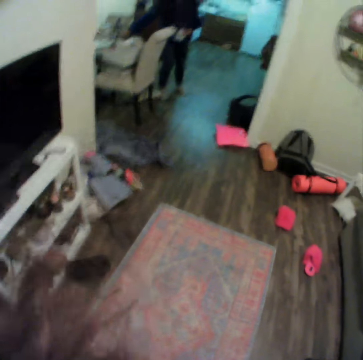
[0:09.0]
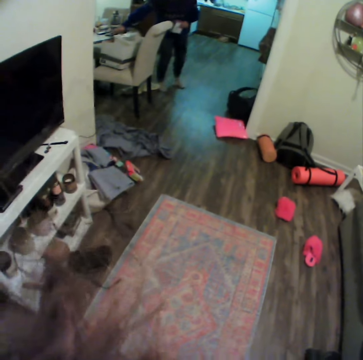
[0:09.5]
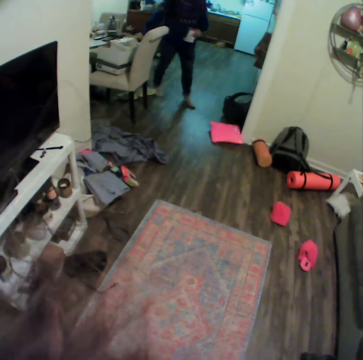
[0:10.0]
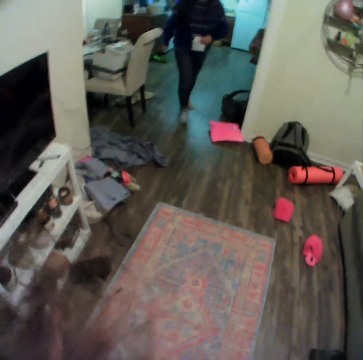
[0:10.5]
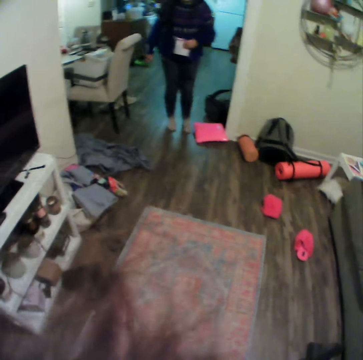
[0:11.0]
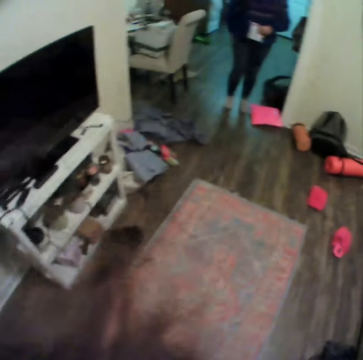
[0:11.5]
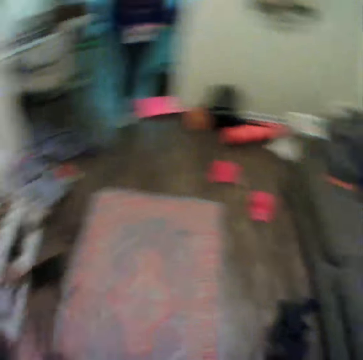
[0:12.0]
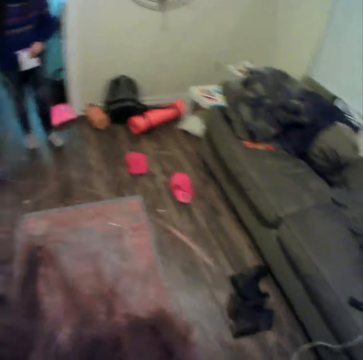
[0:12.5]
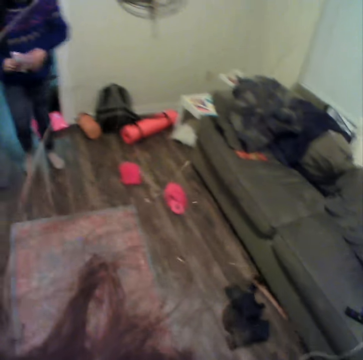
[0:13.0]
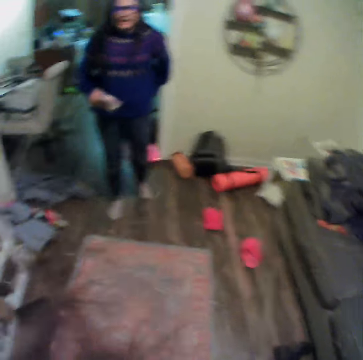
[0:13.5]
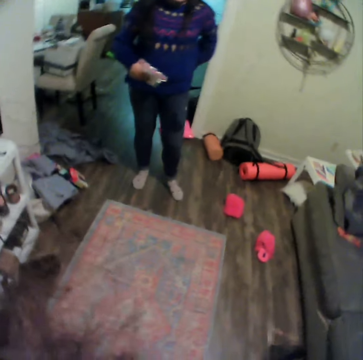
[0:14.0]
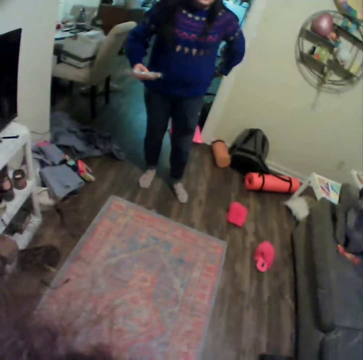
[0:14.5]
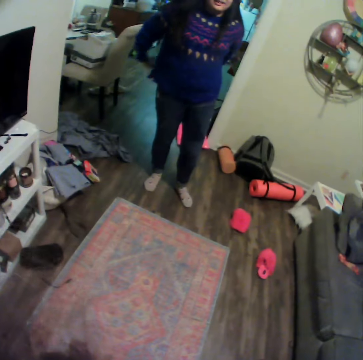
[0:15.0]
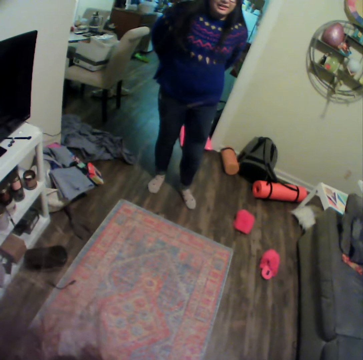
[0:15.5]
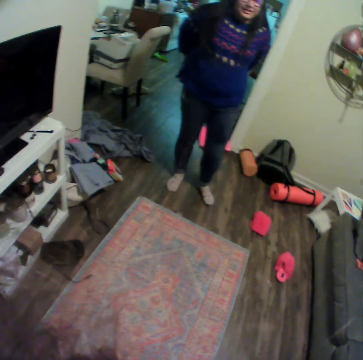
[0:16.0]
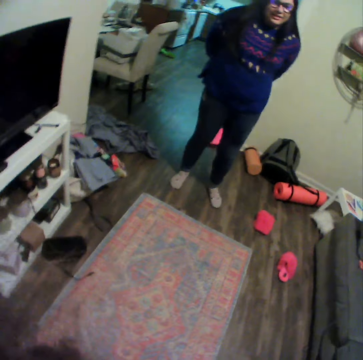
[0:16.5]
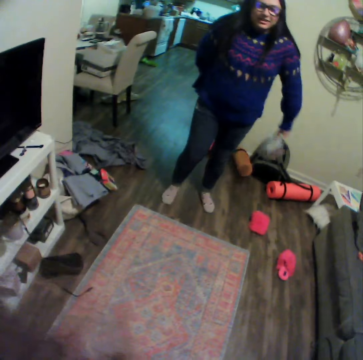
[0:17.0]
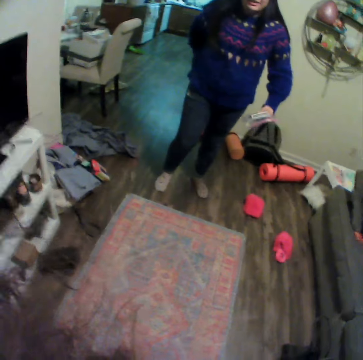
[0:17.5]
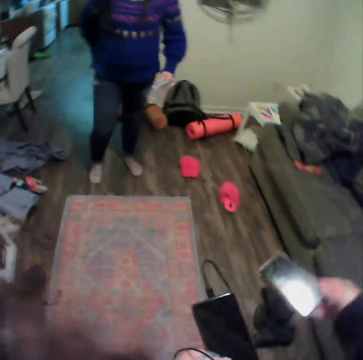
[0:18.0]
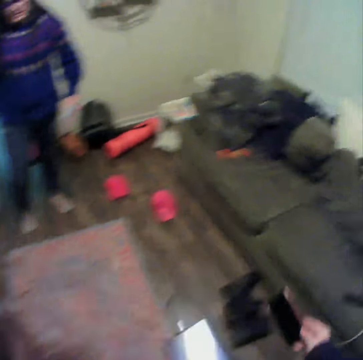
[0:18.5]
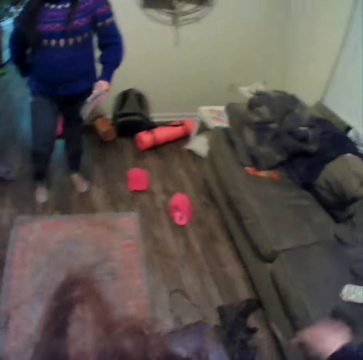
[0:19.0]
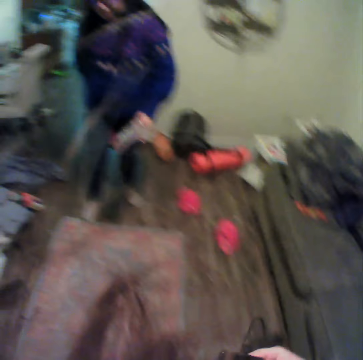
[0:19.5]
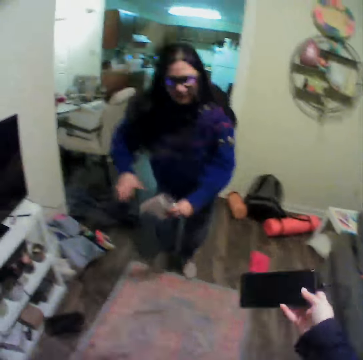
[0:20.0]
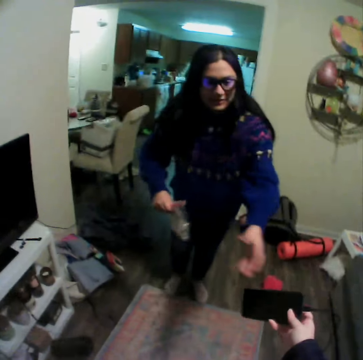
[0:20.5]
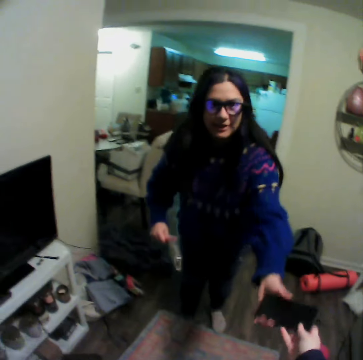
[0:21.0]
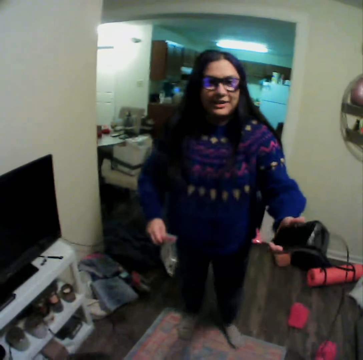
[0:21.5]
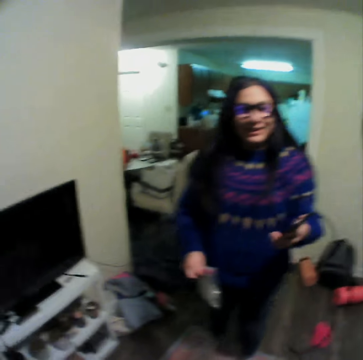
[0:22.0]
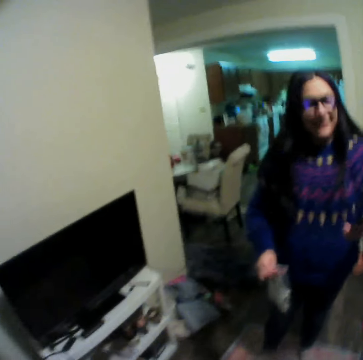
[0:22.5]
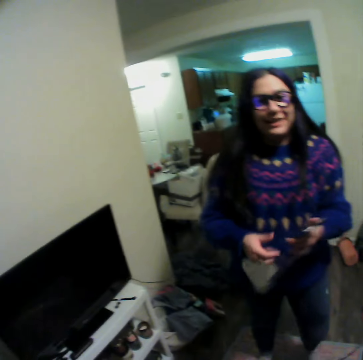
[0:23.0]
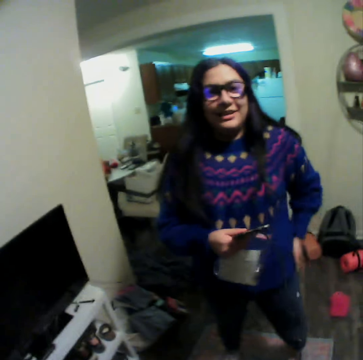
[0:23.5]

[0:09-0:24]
The camera wearer talks to a lady. The lady moves around. The lady walks towards the camera wearer. The lady talks to the camera wearer. The lady moves her hands. The camera wearer lifts a phone. They throw the phone on the couch. They hand over their phone to the lady. The lady takes the phone from the camera wearer.

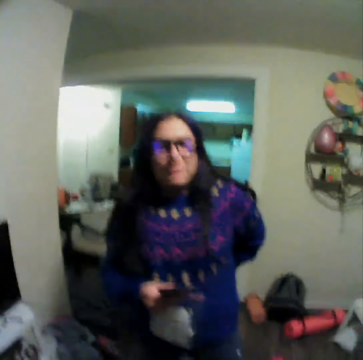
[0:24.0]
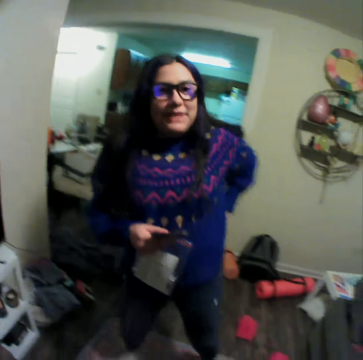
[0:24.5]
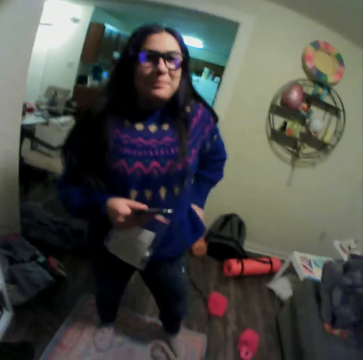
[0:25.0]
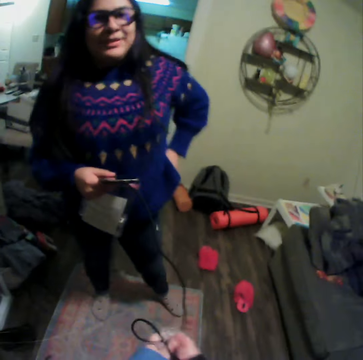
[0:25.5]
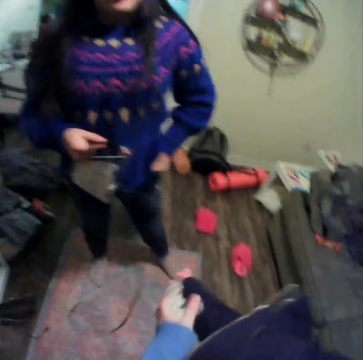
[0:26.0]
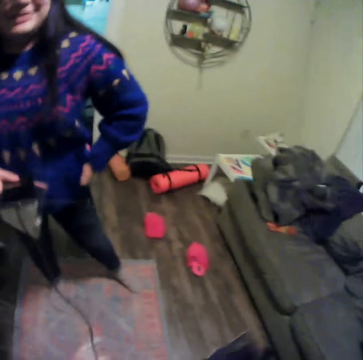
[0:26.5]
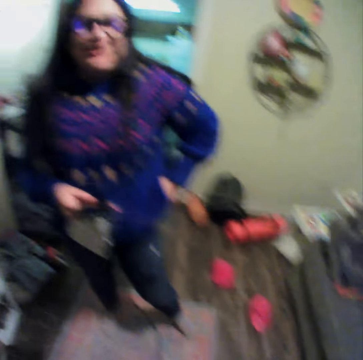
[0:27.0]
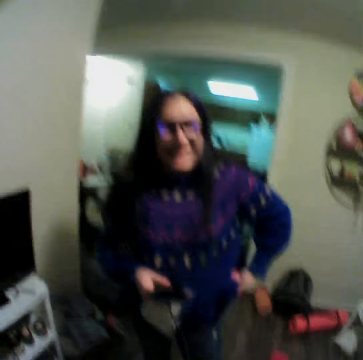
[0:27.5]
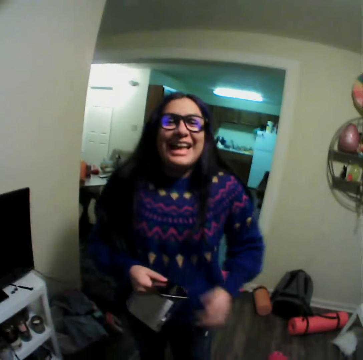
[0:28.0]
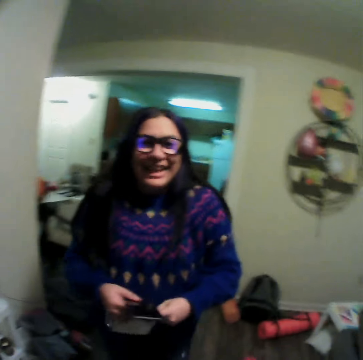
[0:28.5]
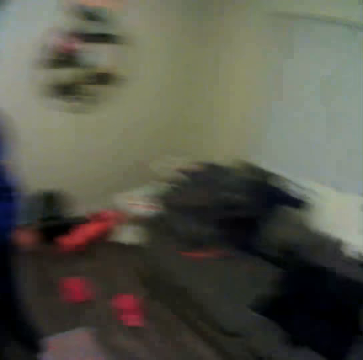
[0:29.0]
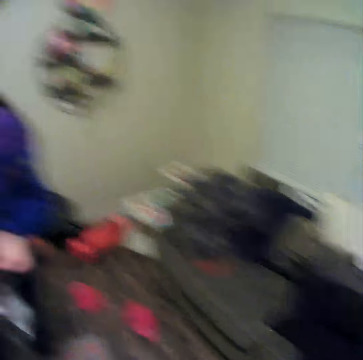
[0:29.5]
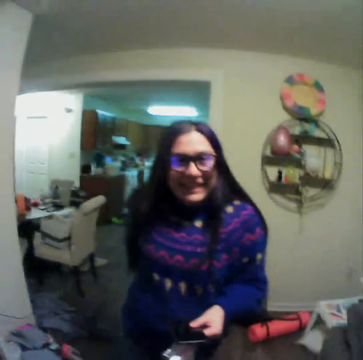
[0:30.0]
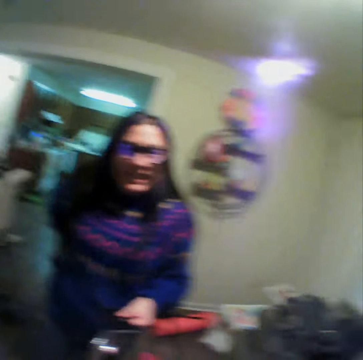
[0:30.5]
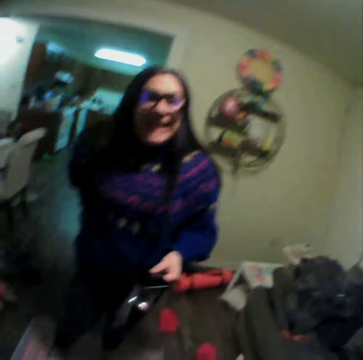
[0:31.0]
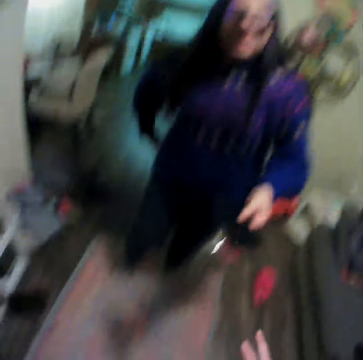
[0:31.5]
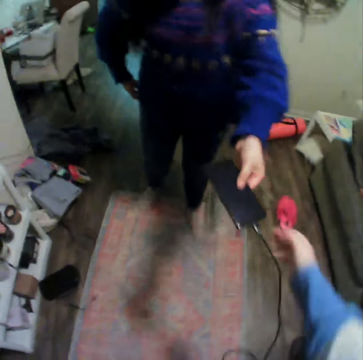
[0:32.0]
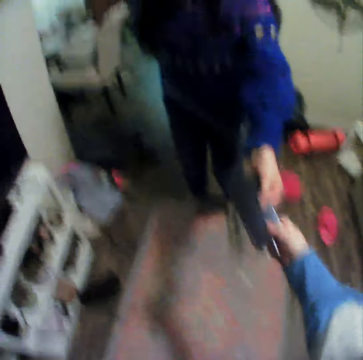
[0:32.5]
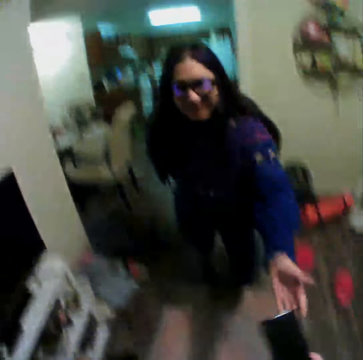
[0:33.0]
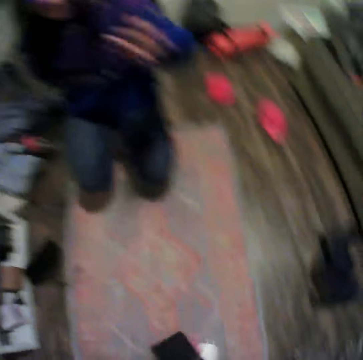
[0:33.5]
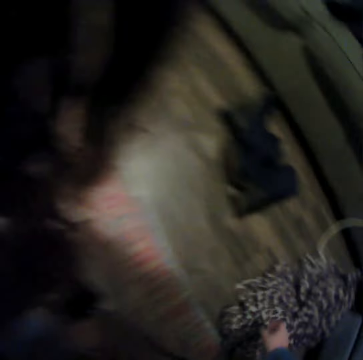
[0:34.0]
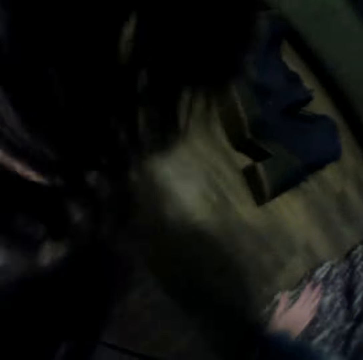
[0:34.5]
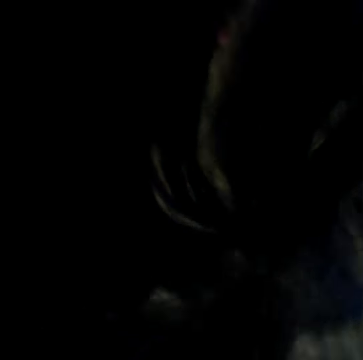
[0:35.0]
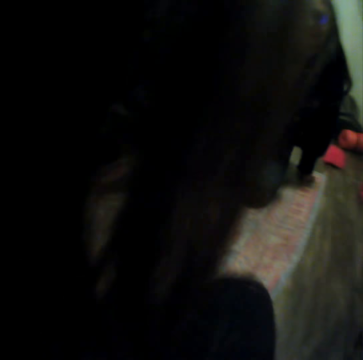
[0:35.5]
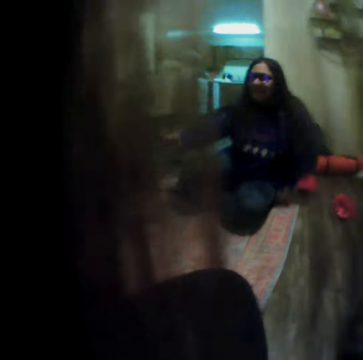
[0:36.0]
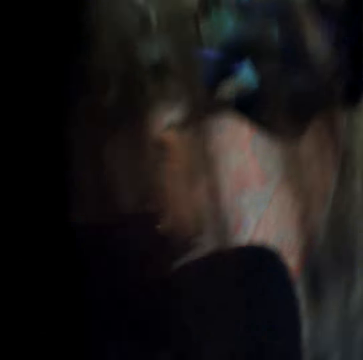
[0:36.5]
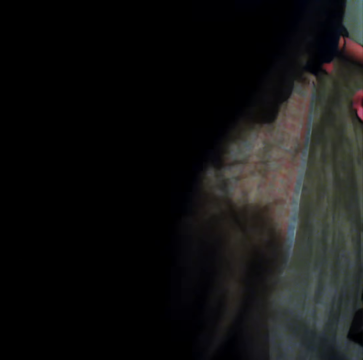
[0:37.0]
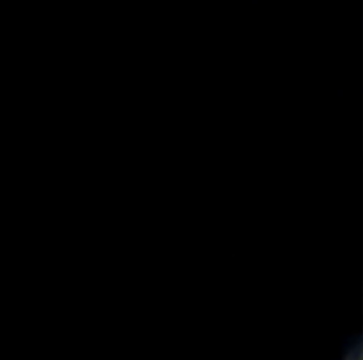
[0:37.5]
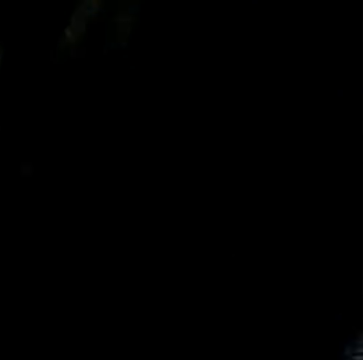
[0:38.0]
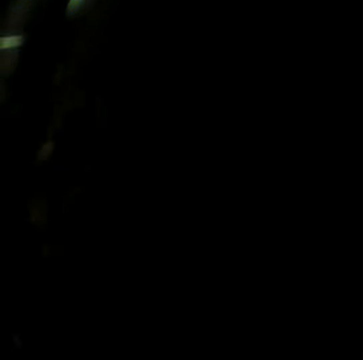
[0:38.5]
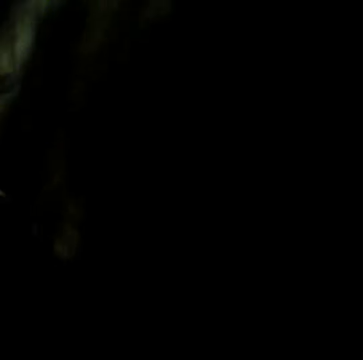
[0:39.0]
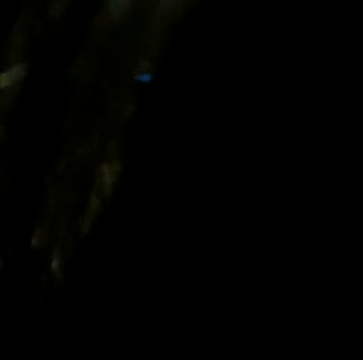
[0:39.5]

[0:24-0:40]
A lady moves her hand. The lady pulls her trousers up. The camera wearer moves their hand. The lady laughs. The camera wearer looks around. The lady talks to the camera wearer. The camera wearer takes their phone from the lady. The lady hands the phone to the camera wearer. The lady sits on the carpet. The camera wearer moves around and sits on the carpet.

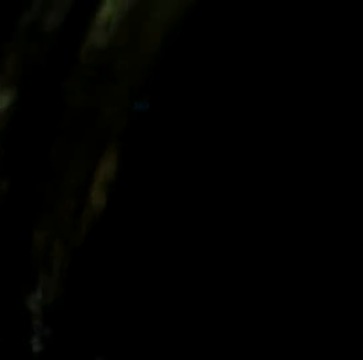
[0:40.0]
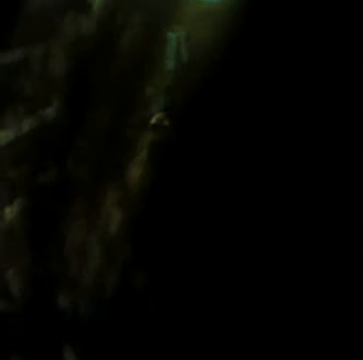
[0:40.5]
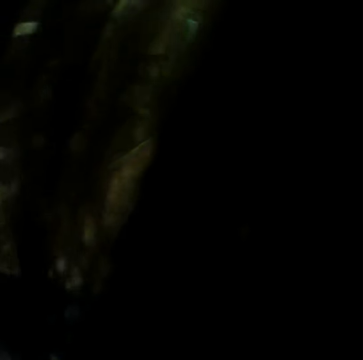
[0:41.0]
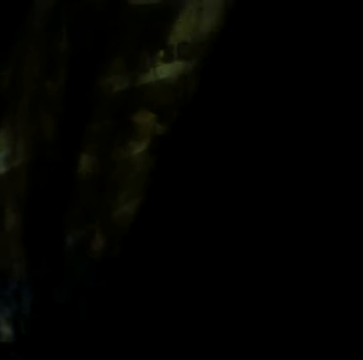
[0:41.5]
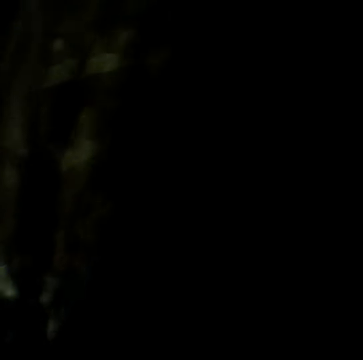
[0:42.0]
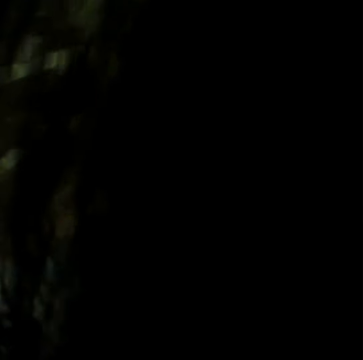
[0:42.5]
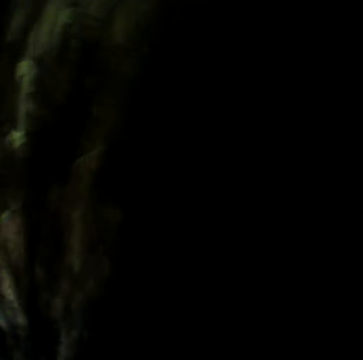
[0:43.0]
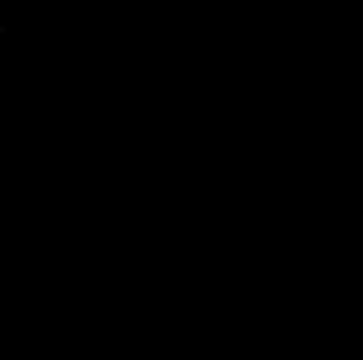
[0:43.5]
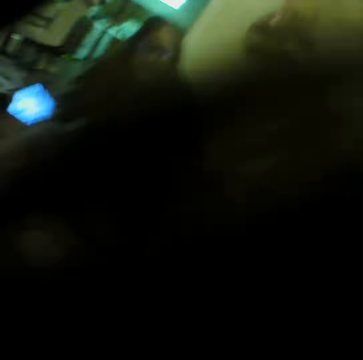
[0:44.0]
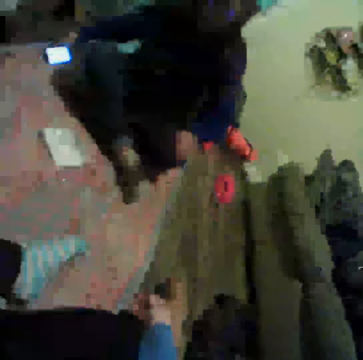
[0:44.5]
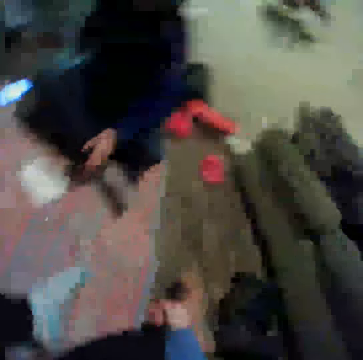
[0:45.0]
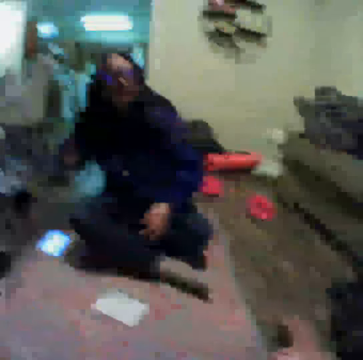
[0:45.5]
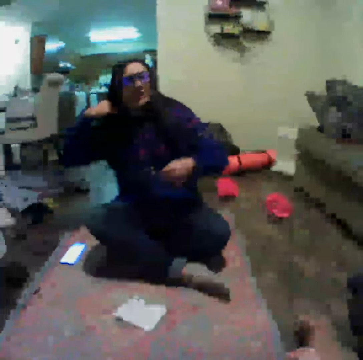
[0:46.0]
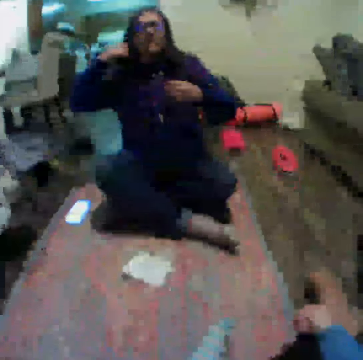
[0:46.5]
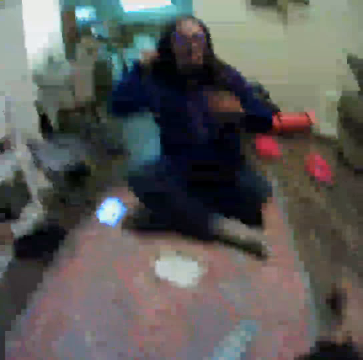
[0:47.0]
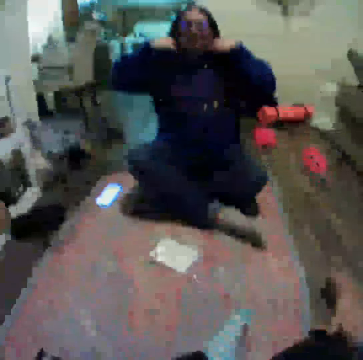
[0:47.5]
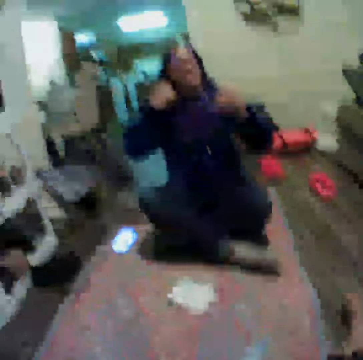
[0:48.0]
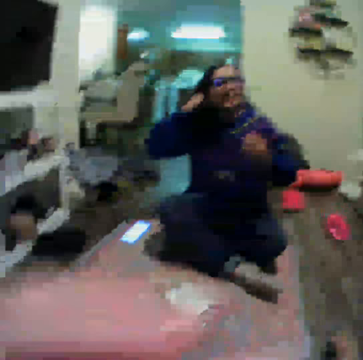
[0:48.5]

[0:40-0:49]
A lady moves her hair.
